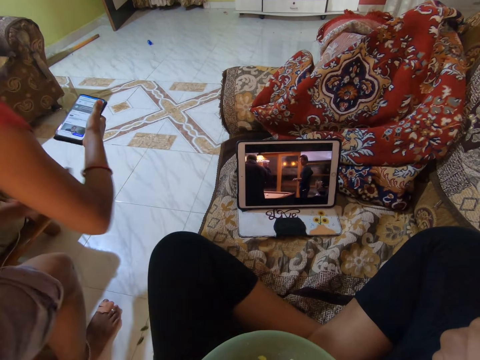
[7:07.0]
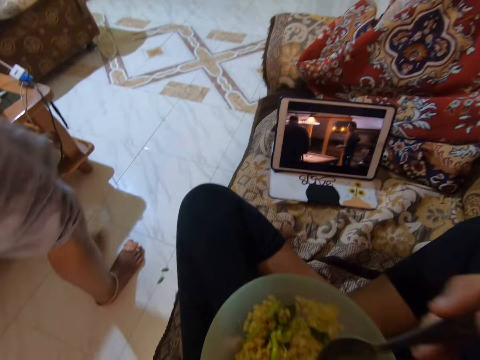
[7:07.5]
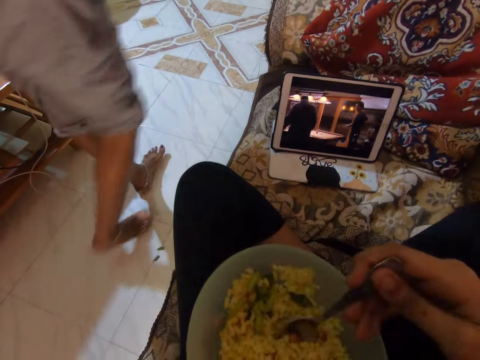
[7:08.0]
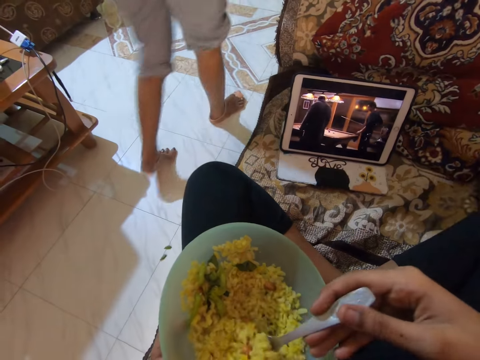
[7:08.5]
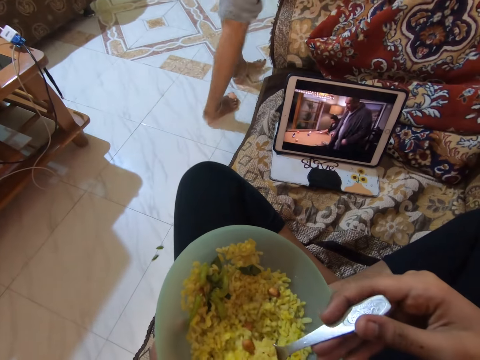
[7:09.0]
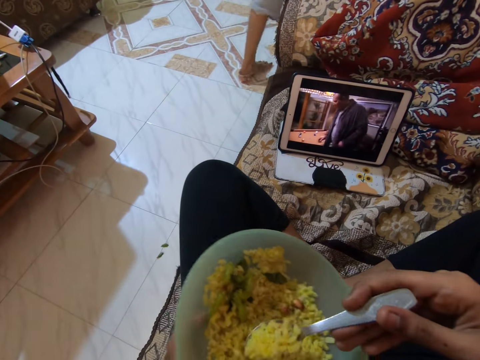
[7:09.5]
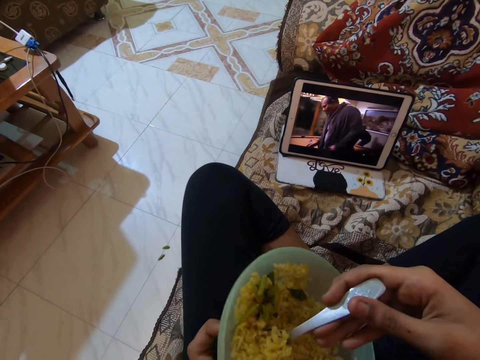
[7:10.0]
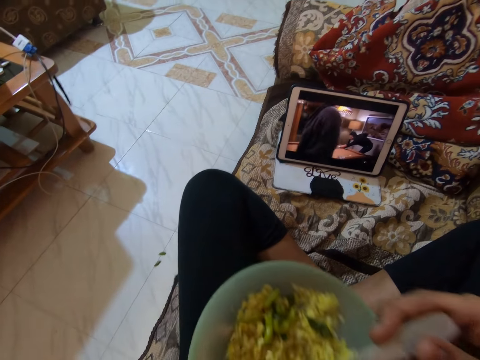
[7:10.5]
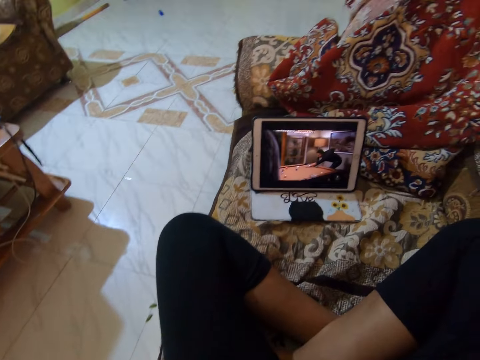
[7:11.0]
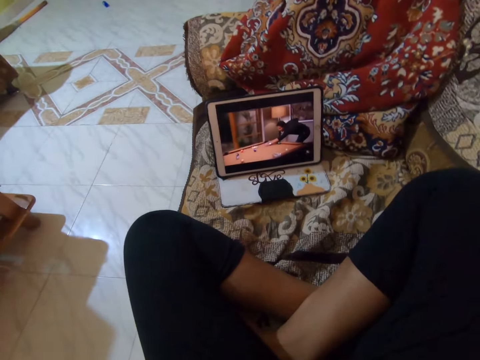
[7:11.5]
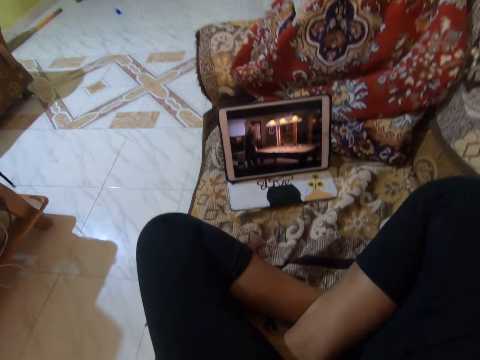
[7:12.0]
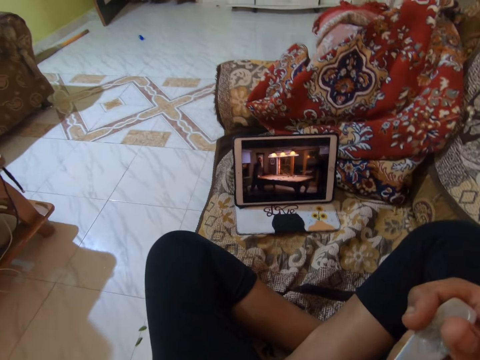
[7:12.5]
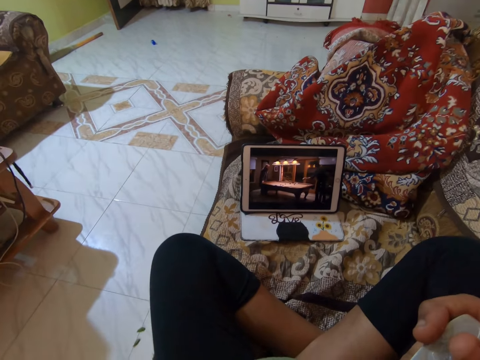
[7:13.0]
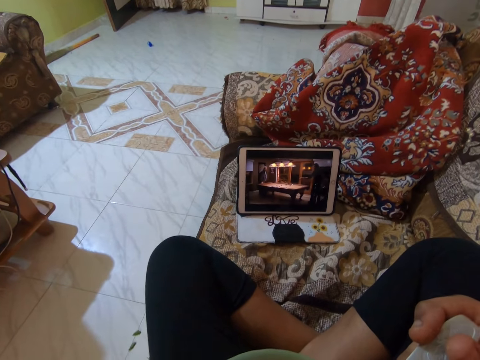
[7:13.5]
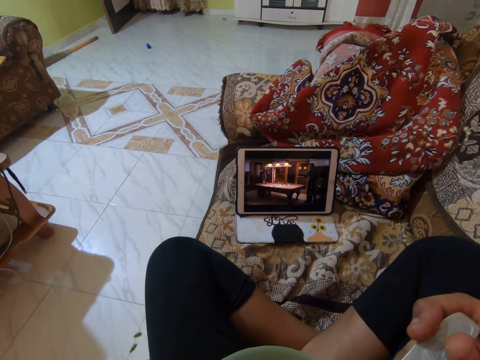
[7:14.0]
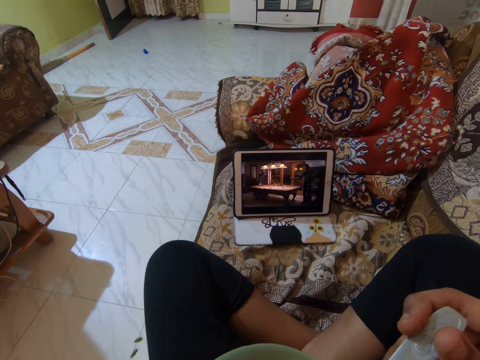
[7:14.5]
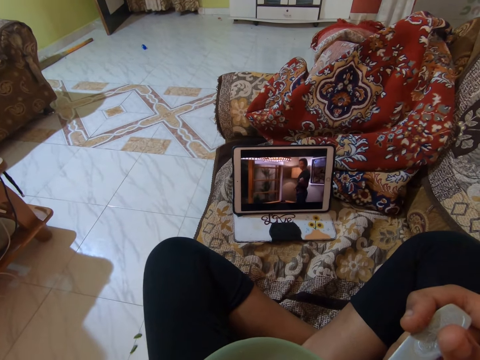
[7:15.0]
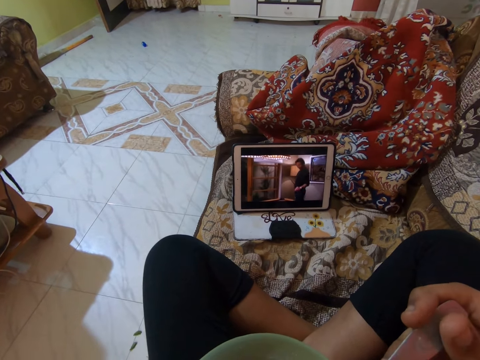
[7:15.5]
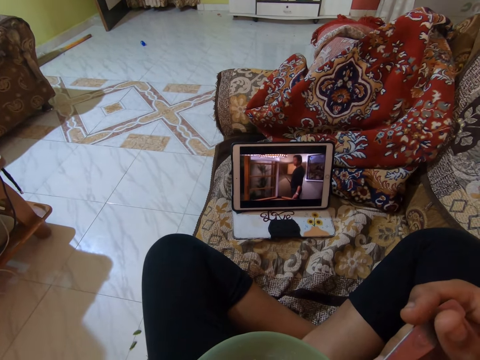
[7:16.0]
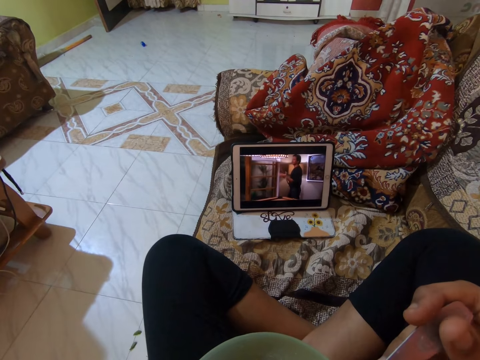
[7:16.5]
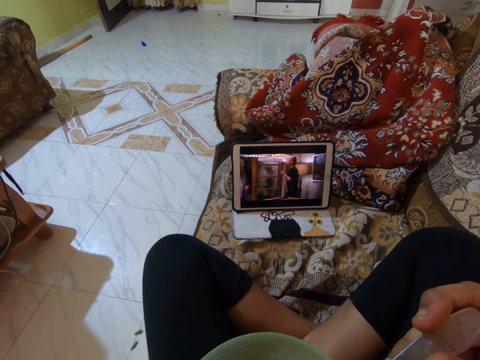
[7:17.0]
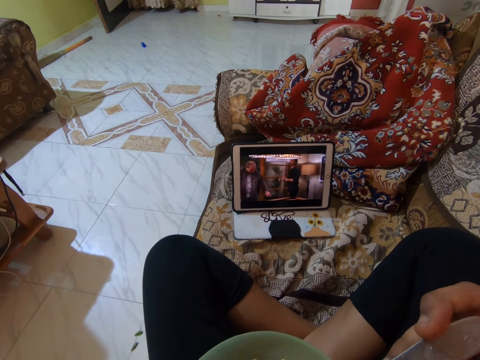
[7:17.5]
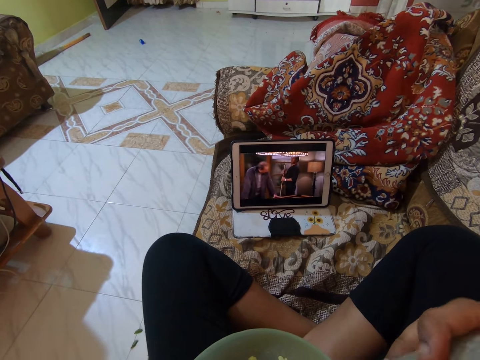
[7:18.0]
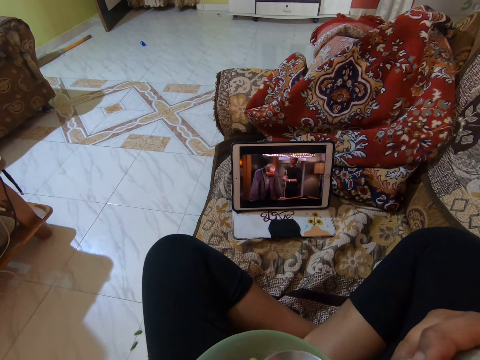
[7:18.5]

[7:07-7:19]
A person holds a phone and walks around the house. The camera wearer scoops the rice with a spoon. They eat the rice. They watch a movie with a tablet.

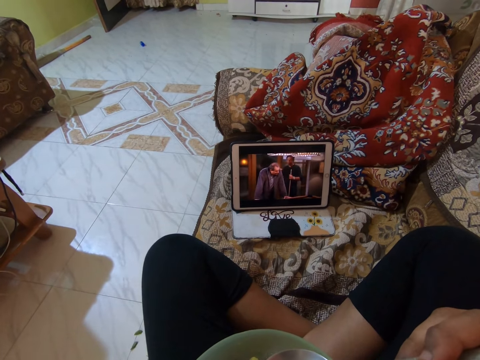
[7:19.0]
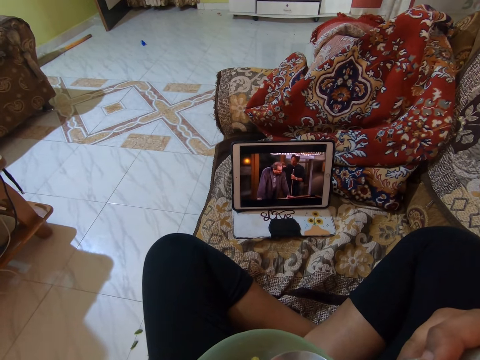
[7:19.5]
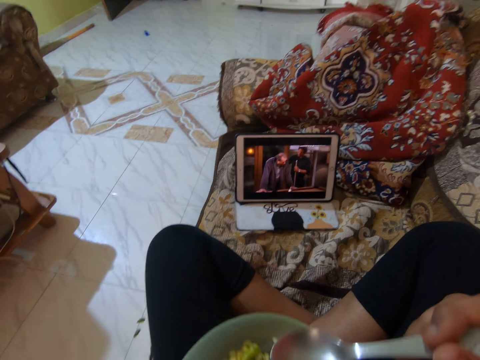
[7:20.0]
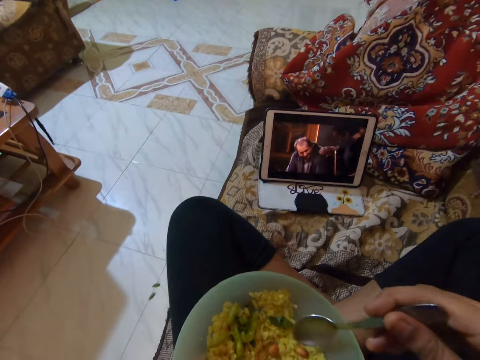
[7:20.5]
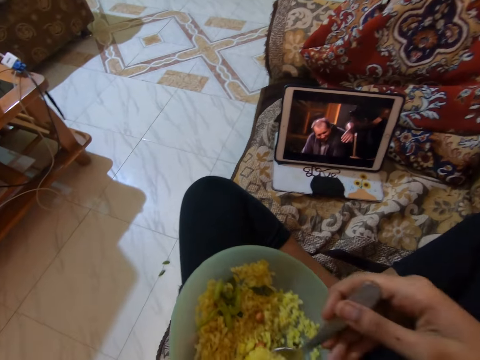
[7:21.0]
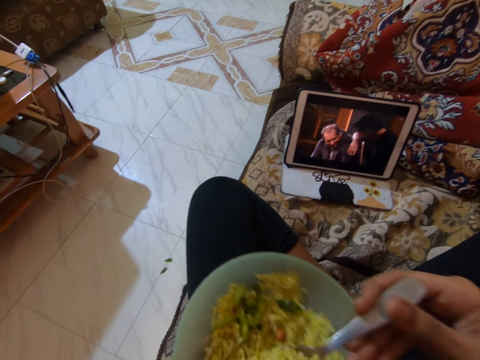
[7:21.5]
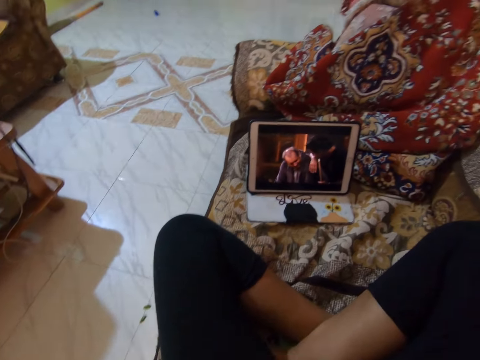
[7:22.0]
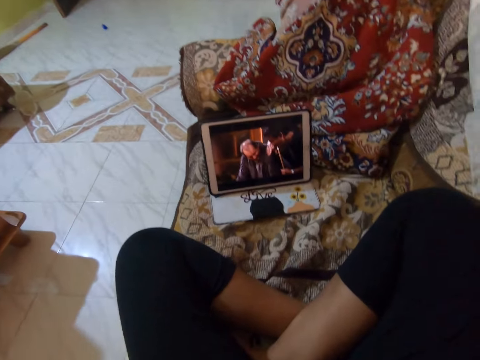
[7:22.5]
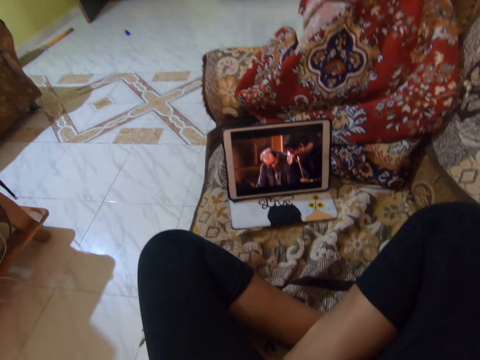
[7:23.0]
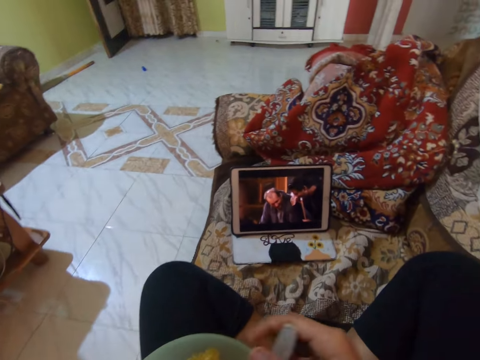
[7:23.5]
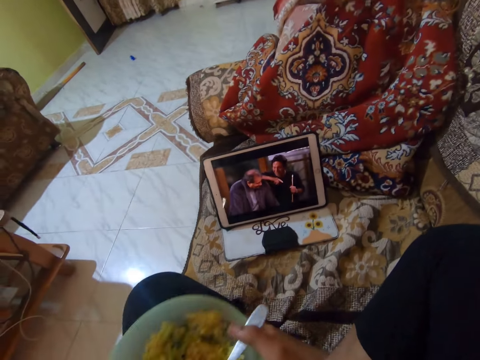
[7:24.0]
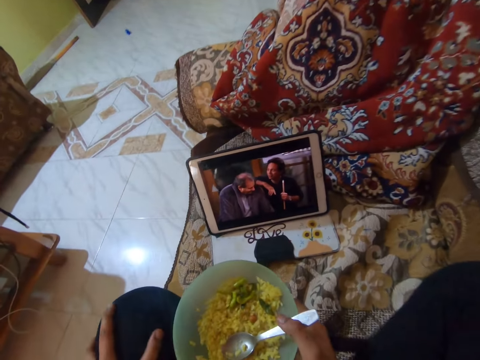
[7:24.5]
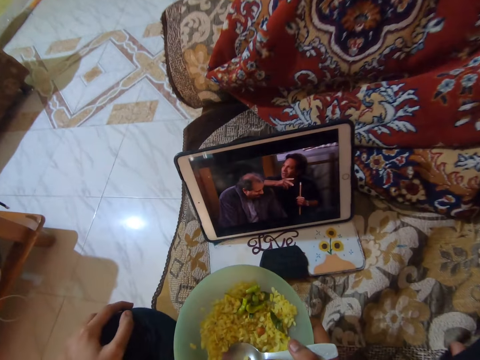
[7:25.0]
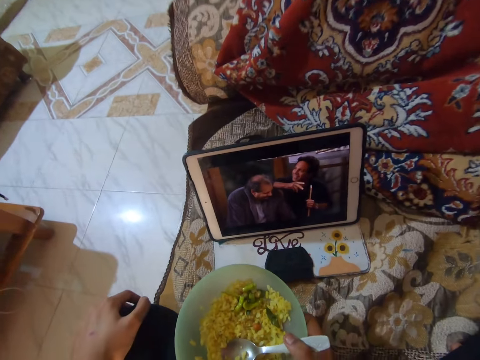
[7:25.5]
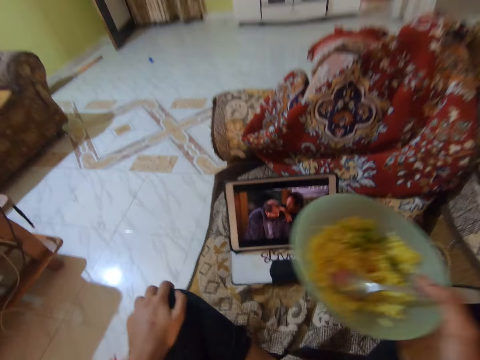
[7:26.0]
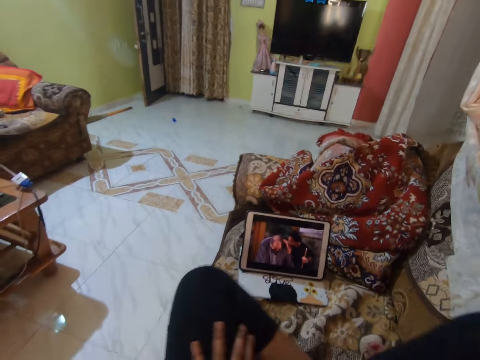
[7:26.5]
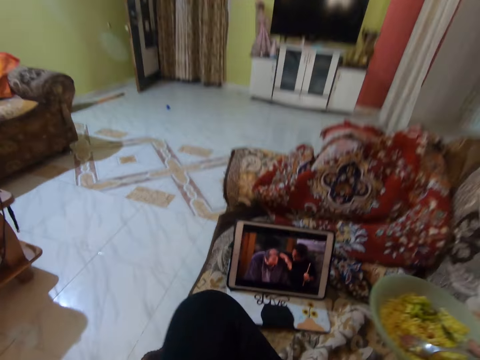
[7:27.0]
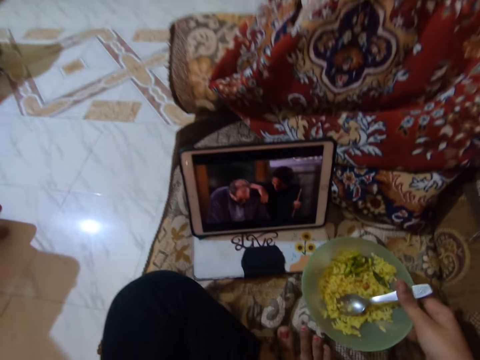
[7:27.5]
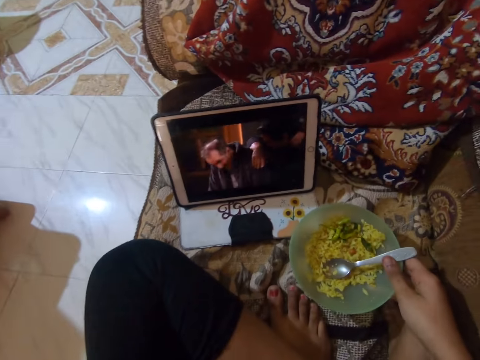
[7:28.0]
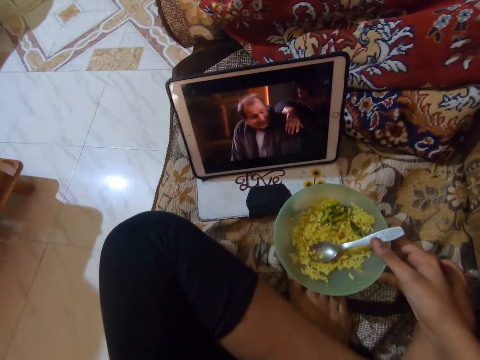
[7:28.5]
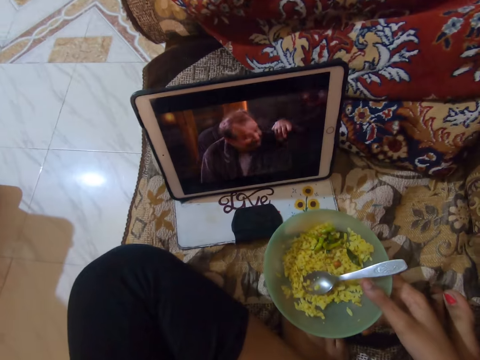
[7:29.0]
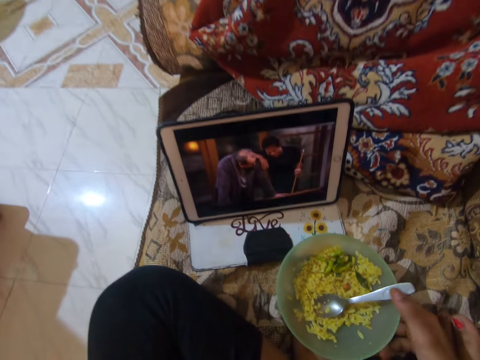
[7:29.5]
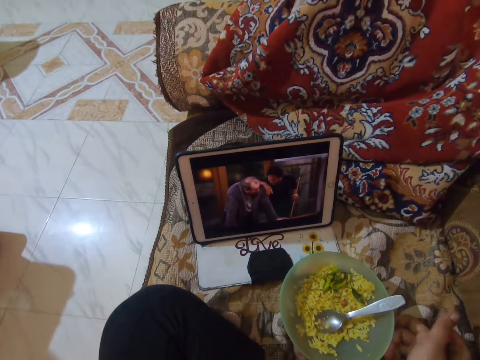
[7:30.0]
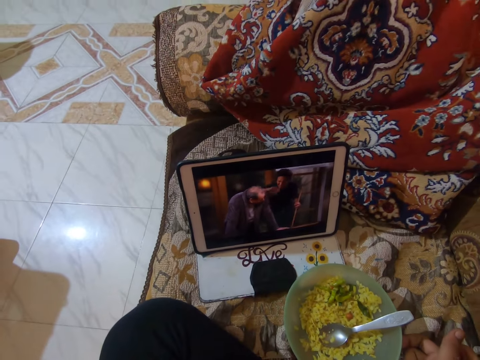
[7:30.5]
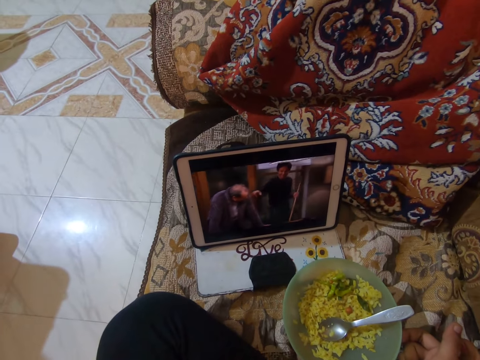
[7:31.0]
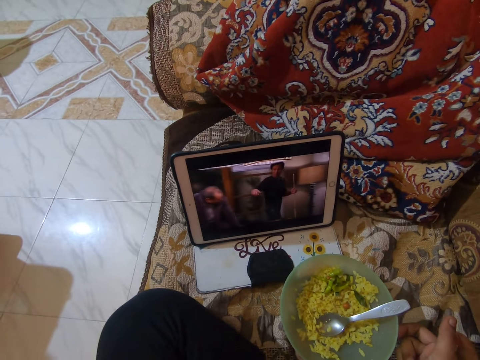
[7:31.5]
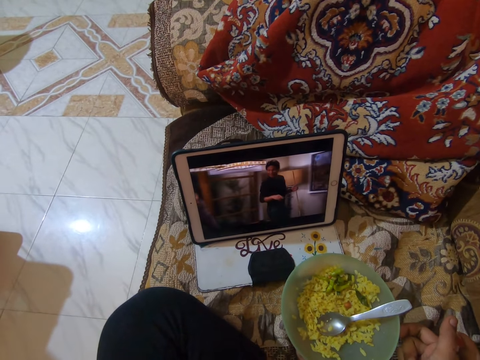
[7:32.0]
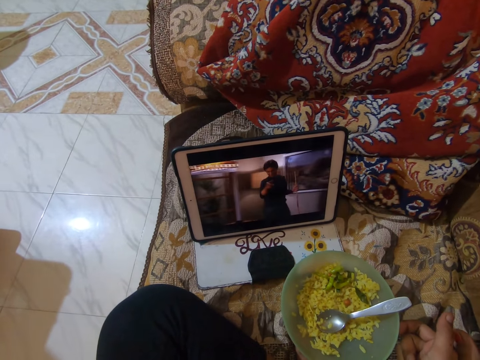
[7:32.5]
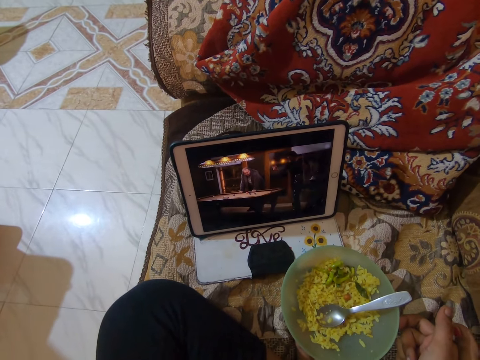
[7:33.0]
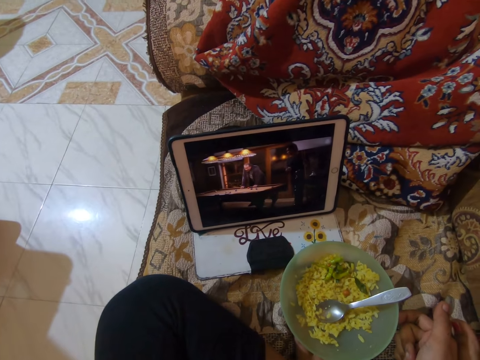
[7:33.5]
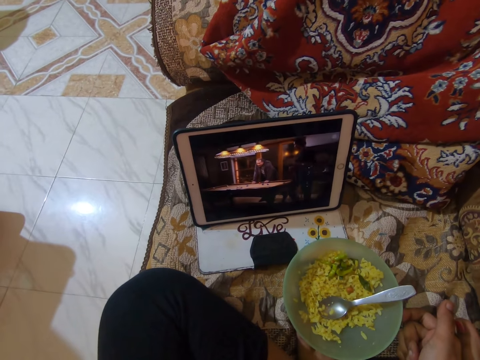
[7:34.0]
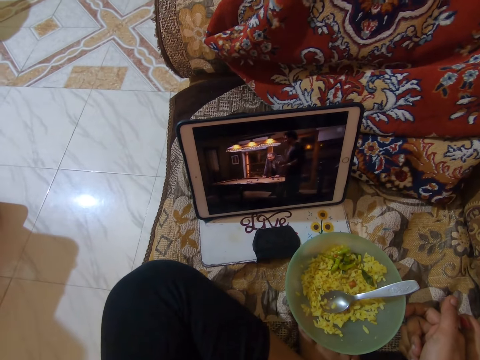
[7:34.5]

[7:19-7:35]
The camera wearer scoops the rice with a spoon. They eat the rice. They rub the leg with the left hand. They watch a movie with a tablet. They place the bowl of rice on the sofa or bed. They watch a movie with the tablet.
